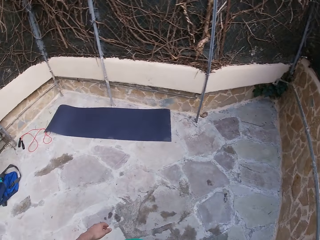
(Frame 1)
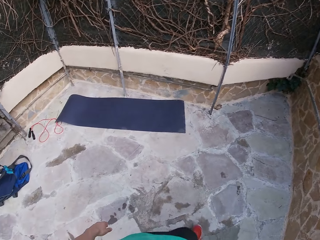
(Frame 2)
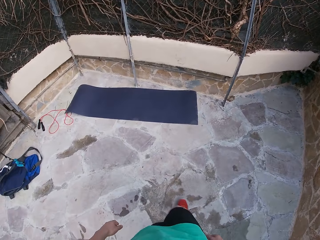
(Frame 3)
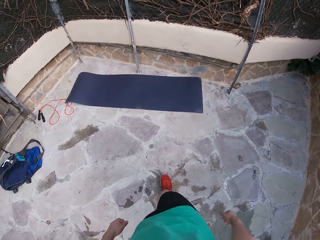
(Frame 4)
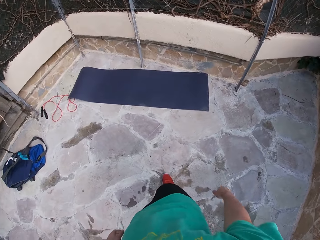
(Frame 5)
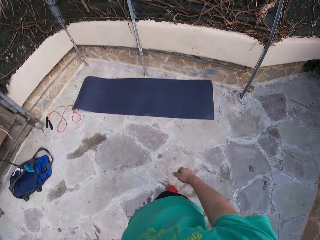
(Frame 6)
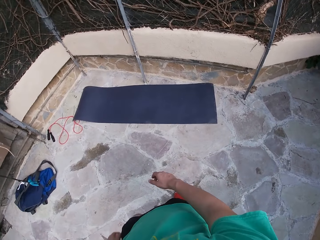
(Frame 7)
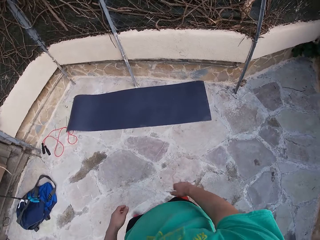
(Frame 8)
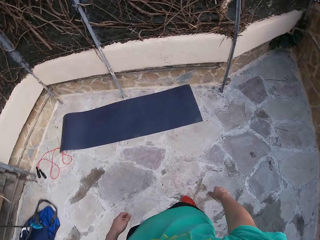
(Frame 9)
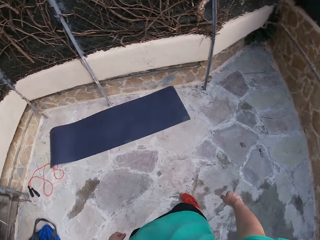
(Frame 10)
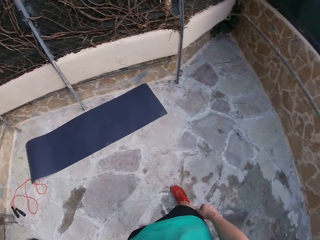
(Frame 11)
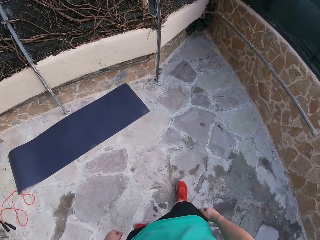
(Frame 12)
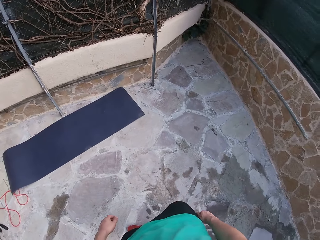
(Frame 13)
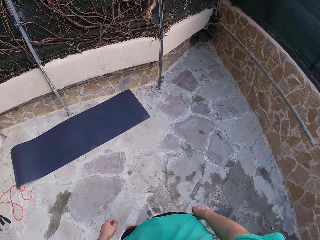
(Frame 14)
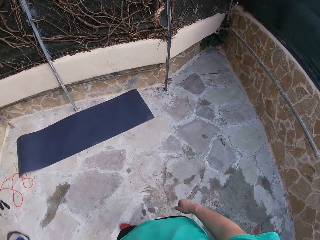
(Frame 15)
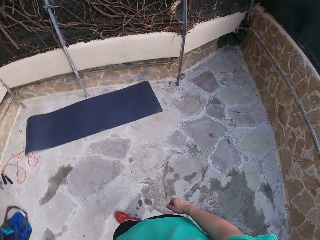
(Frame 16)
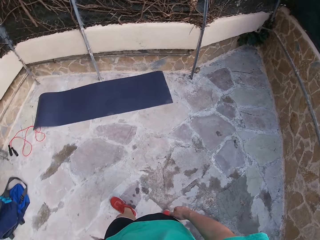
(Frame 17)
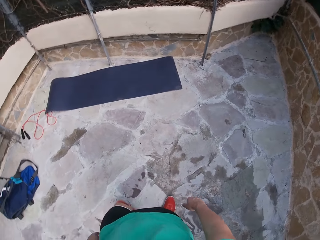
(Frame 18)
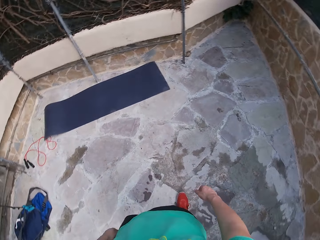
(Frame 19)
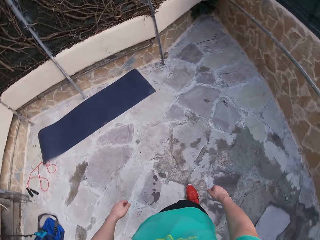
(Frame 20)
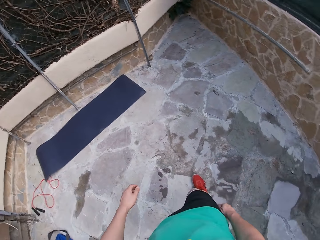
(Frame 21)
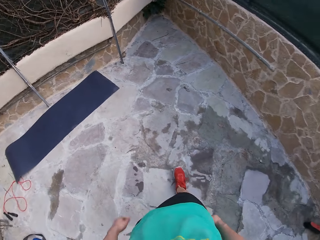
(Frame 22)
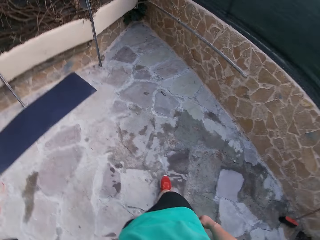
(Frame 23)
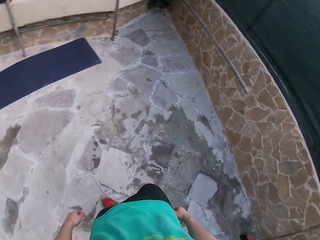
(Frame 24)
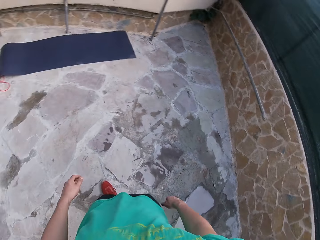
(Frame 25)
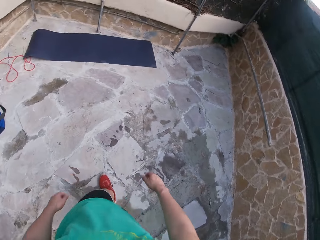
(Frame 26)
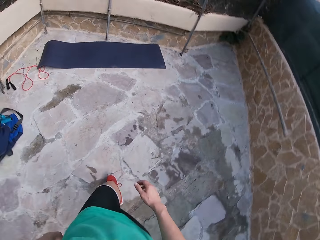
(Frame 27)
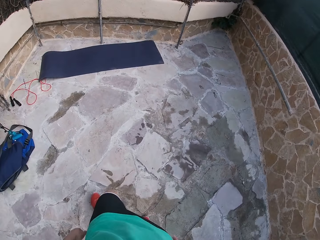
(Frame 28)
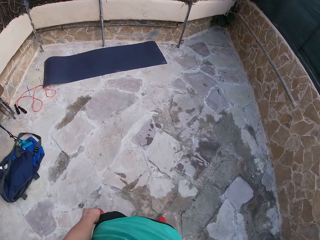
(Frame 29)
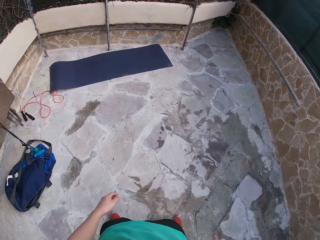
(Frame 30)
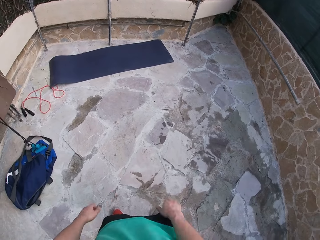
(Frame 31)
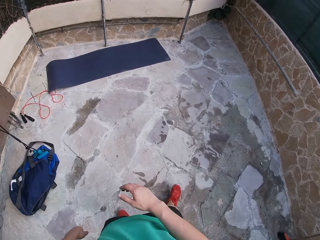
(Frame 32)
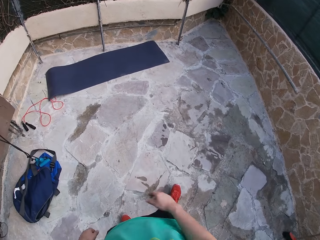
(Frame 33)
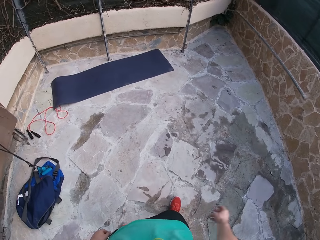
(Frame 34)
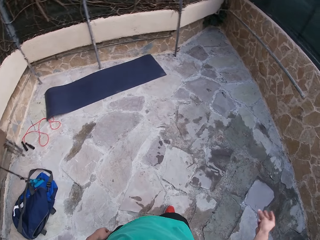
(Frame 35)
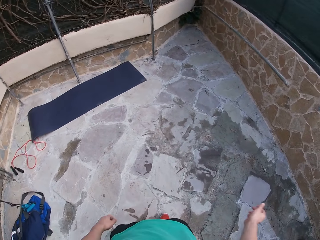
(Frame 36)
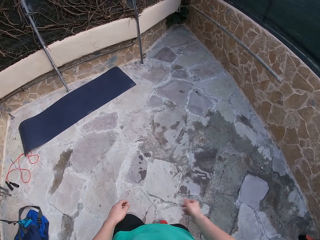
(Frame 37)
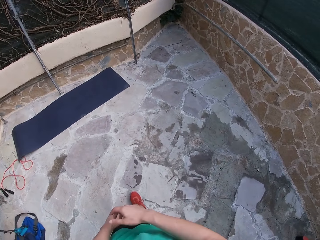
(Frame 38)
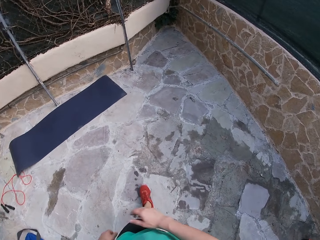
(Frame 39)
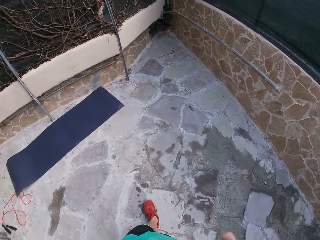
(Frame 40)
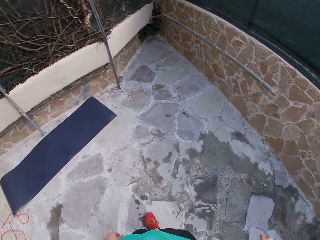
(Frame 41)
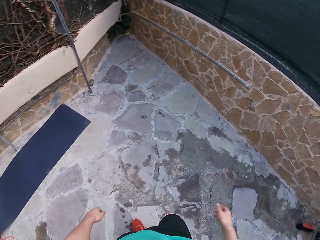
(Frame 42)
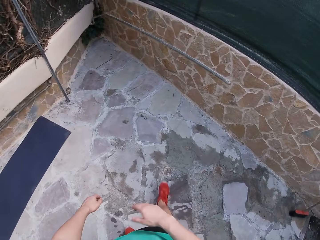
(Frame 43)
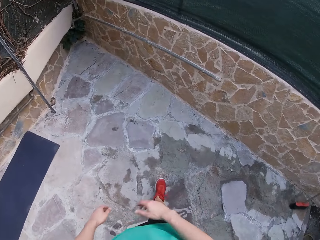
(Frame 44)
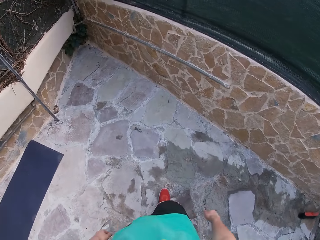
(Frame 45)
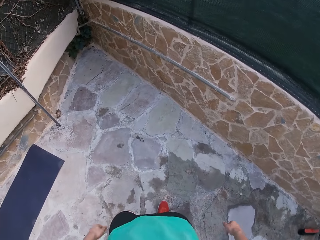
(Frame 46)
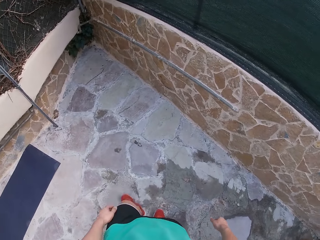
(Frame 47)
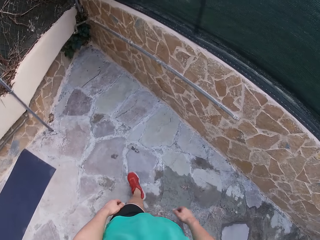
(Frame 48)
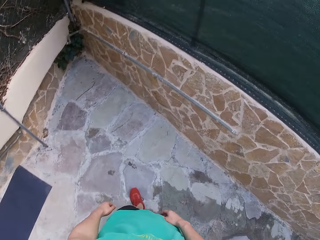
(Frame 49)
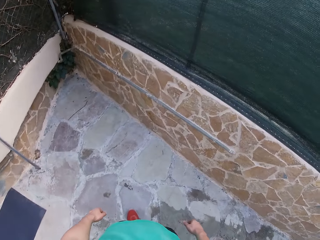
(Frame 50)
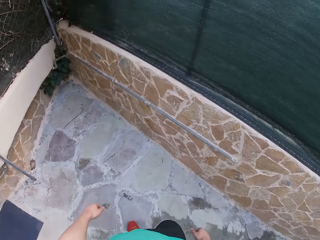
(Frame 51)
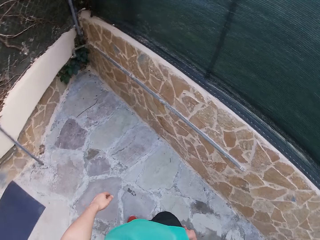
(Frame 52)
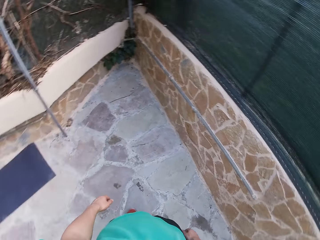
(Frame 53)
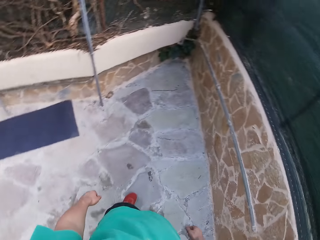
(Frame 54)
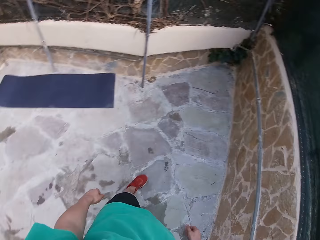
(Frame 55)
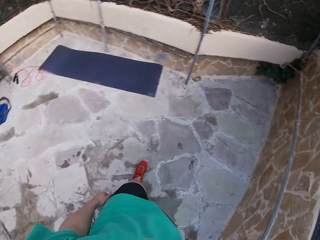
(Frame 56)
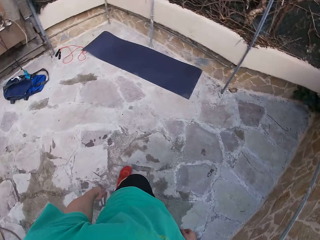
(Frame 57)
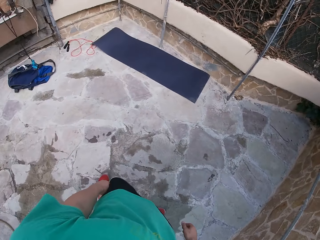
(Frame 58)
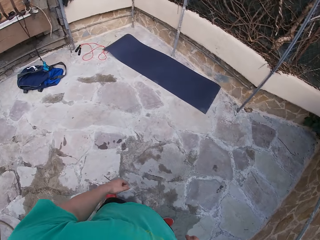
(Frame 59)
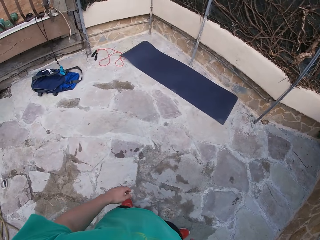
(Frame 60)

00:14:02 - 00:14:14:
The camera wearer moves sideways. He takes his leg on the back. He moves forward. He sways his hands.

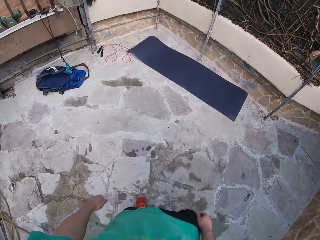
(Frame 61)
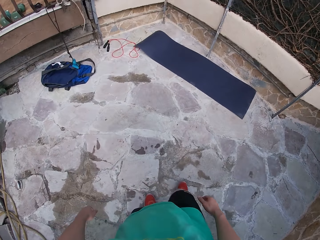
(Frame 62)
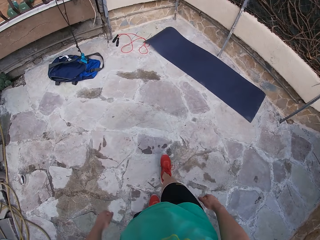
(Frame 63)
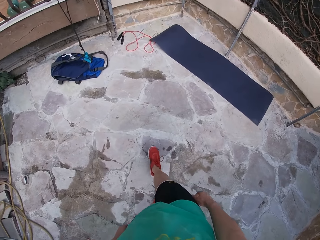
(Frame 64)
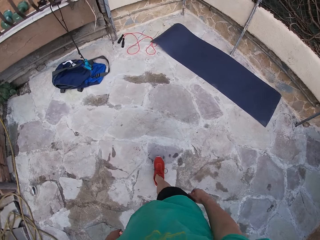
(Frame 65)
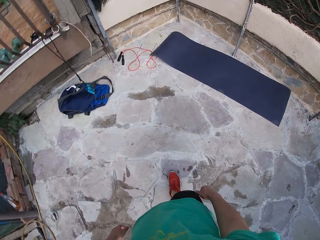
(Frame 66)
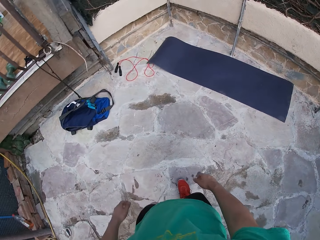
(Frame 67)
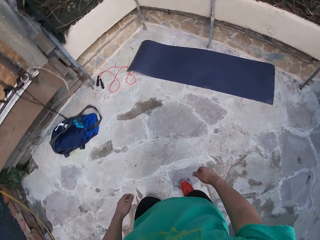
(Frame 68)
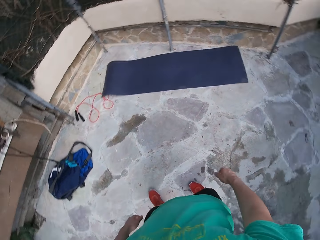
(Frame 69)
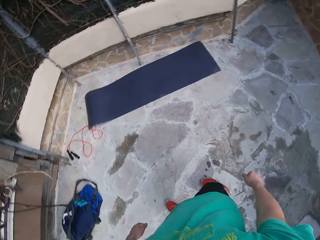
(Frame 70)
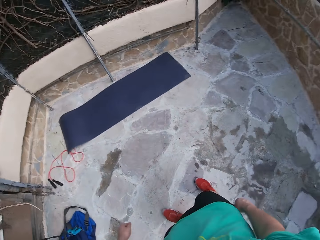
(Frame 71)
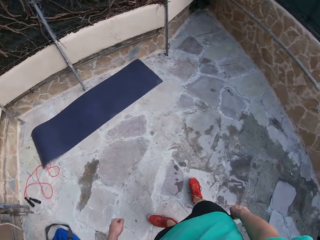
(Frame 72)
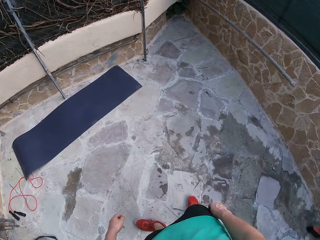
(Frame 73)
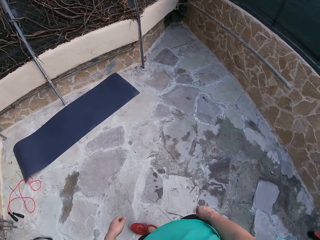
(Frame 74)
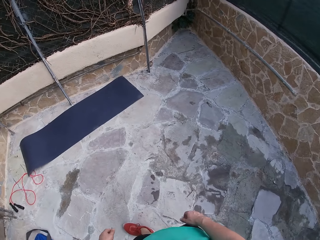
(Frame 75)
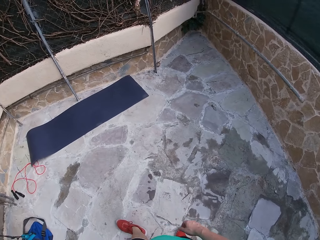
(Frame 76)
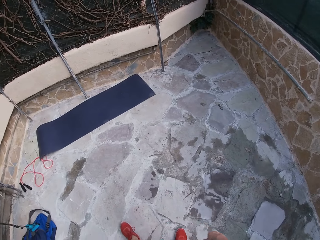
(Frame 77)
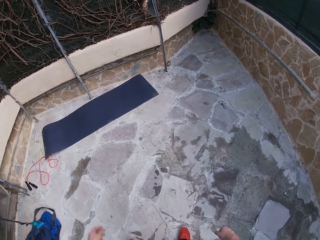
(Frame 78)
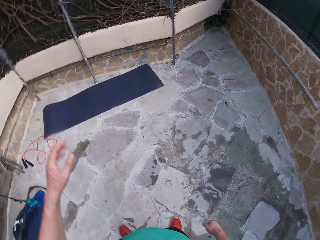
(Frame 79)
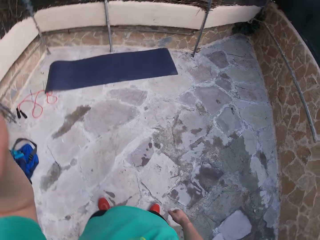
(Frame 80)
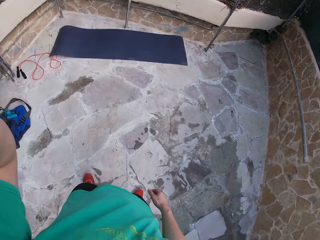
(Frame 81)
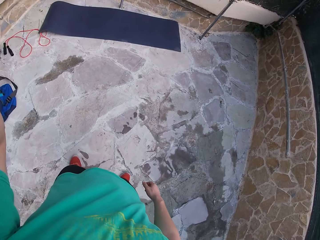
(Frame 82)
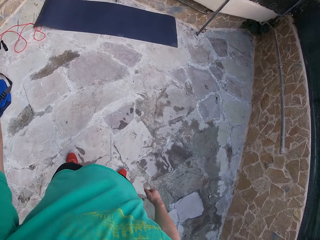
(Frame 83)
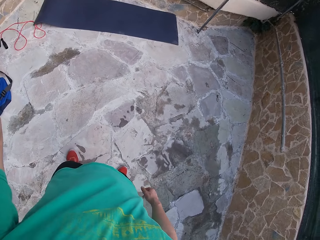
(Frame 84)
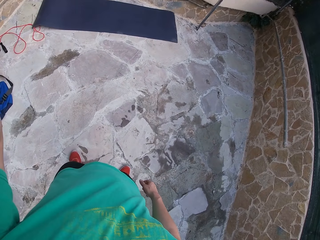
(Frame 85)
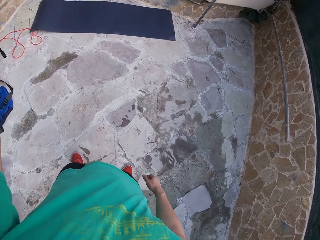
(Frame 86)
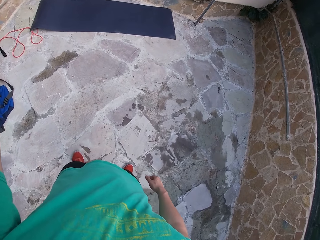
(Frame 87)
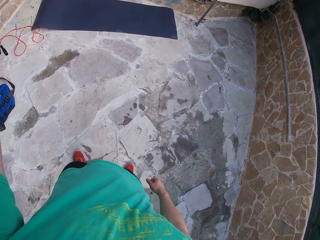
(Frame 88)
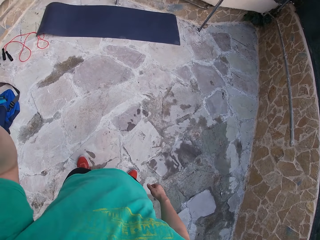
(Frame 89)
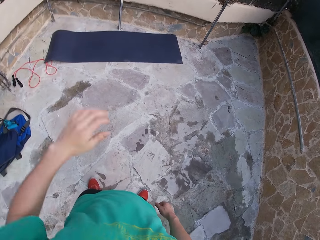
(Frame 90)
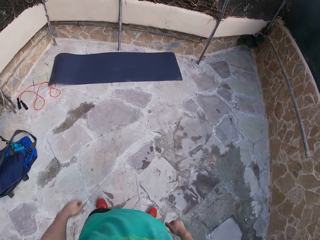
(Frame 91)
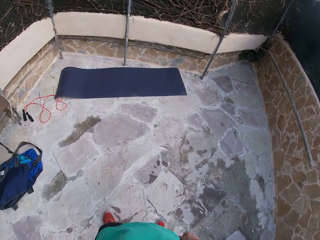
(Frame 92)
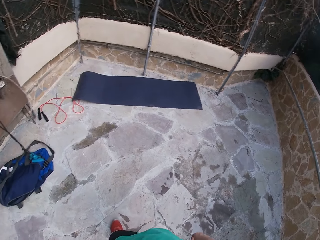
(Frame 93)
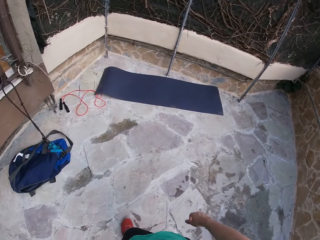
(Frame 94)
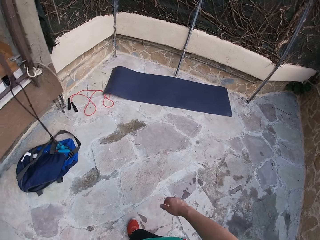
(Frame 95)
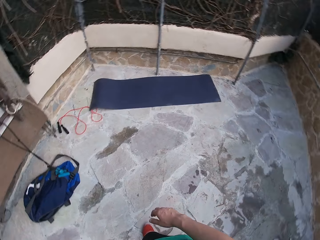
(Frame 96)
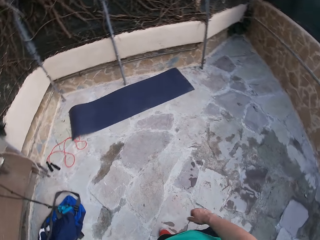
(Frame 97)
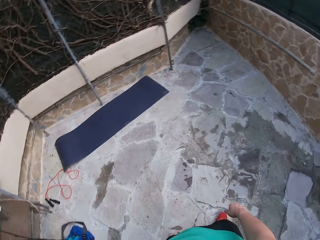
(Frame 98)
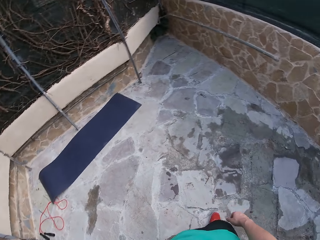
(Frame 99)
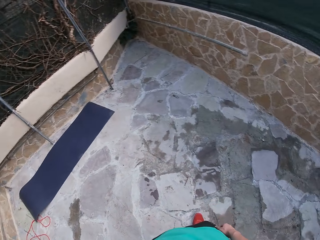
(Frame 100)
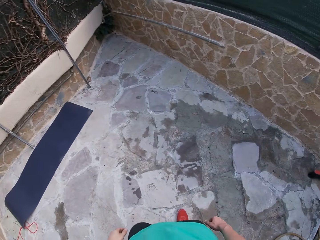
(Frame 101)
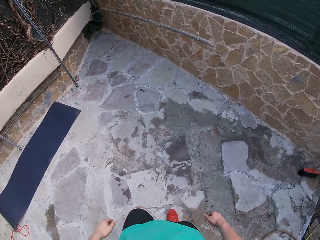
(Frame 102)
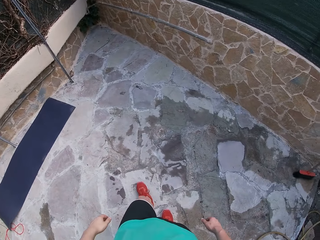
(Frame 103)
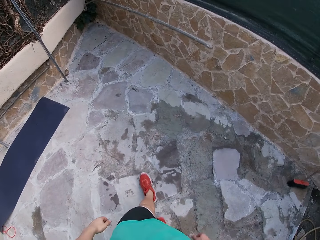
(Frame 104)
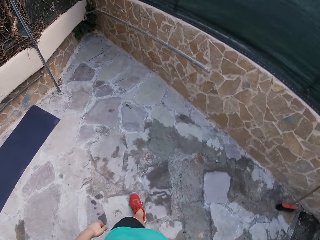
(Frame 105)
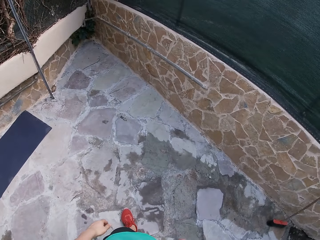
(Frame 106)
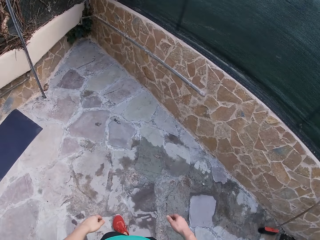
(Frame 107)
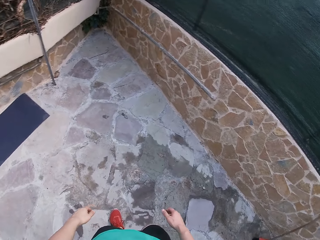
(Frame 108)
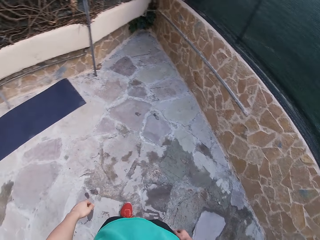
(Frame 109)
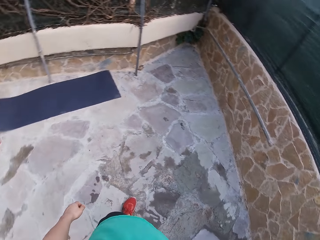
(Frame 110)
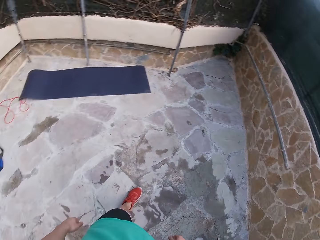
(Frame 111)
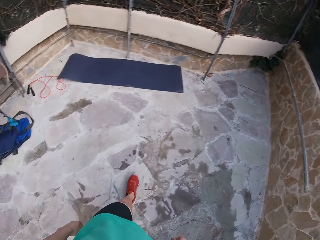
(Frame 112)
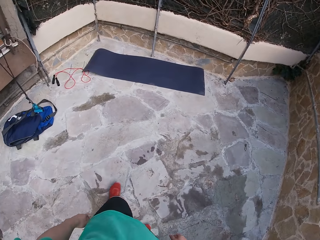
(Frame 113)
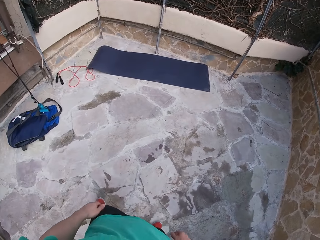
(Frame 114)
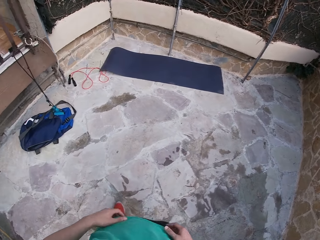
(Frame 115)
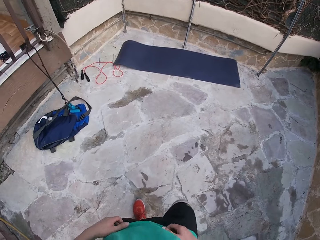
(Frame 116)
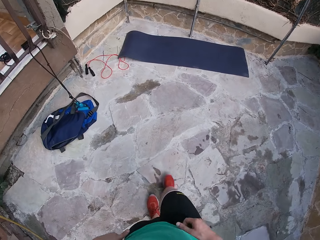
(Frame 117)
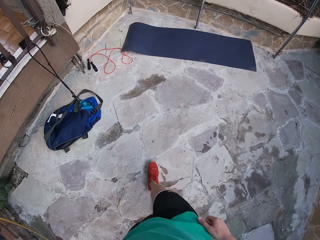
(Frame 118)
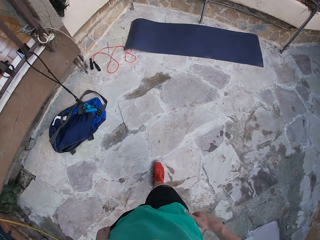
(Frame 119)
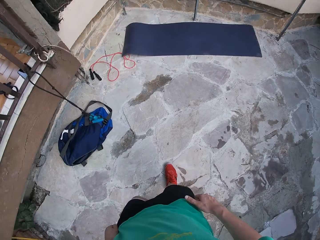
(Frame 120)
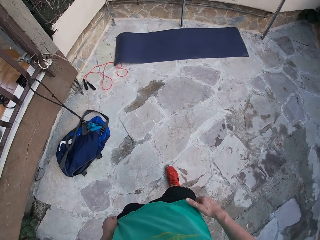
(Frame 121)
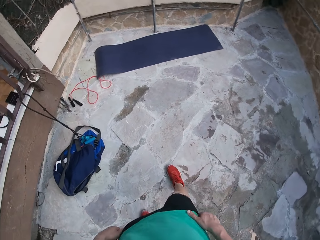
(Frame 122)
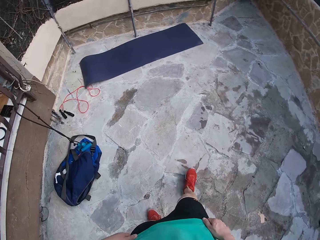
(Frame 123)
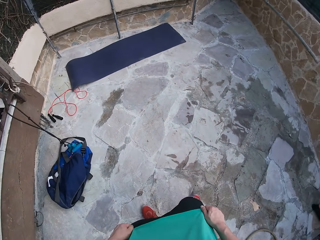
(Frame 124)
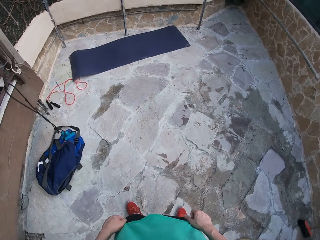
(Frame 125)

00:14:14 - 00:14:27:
The camera wearer walks around. He takes a step back. He touches his face with his left hand. He raises his hand. He lowers his hand. He sways his hand. He moves forward. He crisscrosses his right leg.
